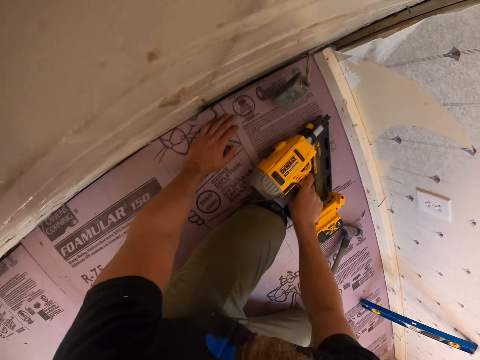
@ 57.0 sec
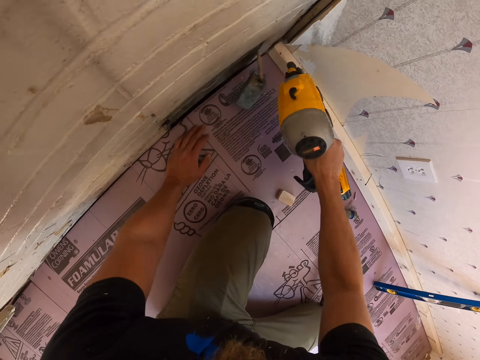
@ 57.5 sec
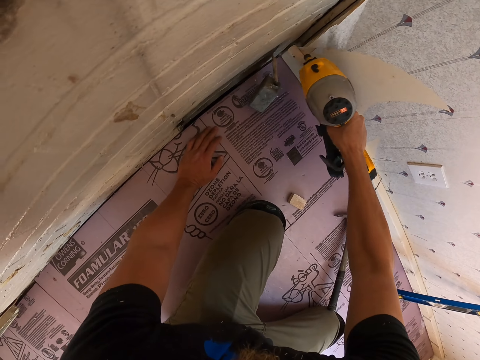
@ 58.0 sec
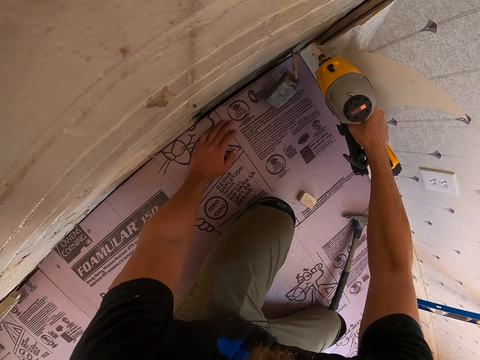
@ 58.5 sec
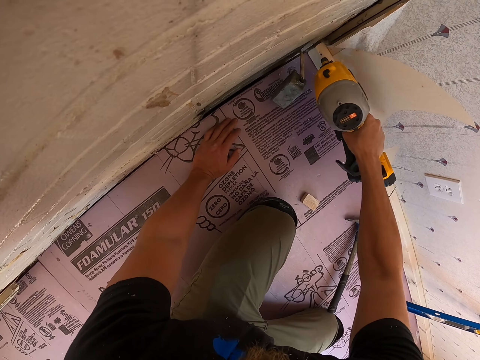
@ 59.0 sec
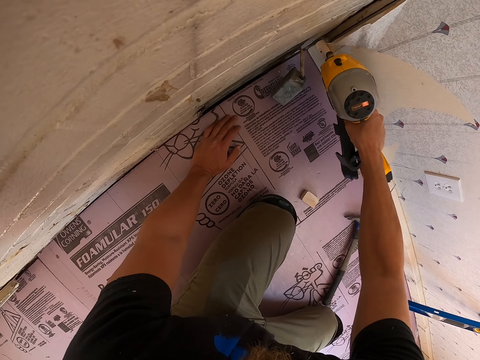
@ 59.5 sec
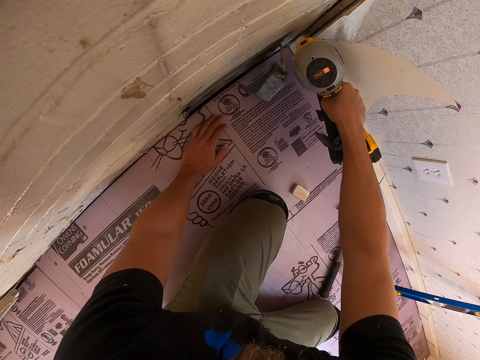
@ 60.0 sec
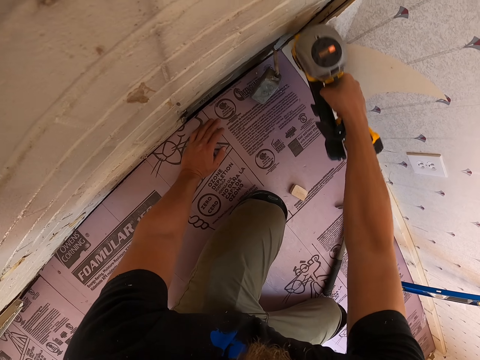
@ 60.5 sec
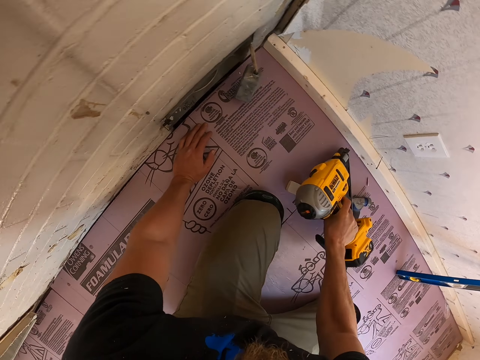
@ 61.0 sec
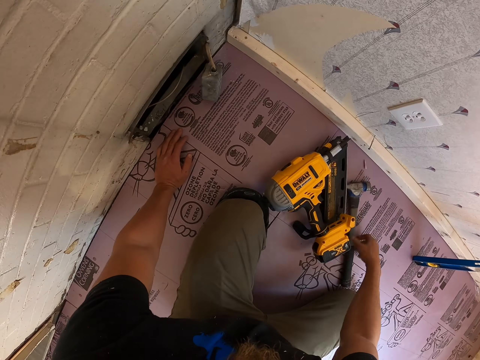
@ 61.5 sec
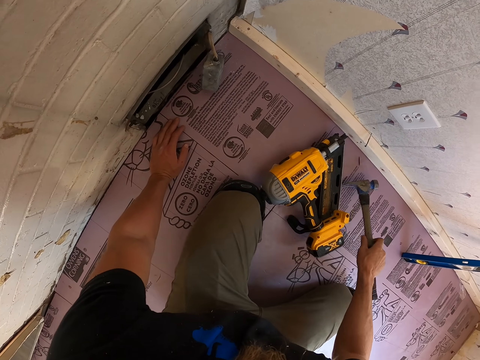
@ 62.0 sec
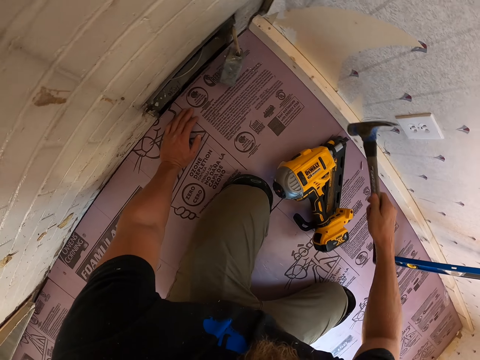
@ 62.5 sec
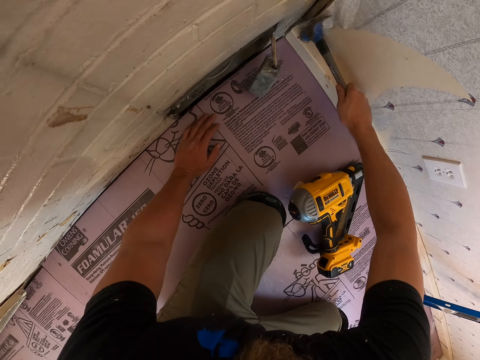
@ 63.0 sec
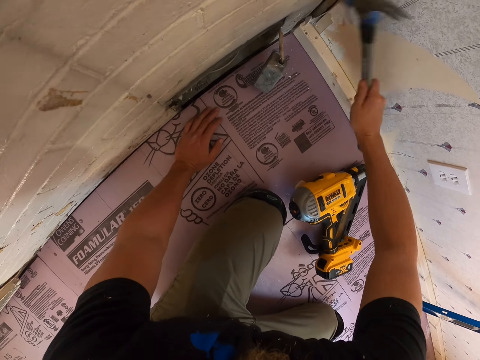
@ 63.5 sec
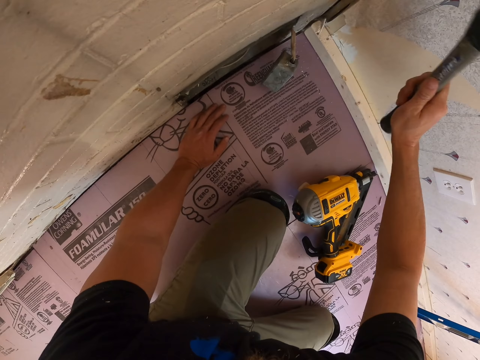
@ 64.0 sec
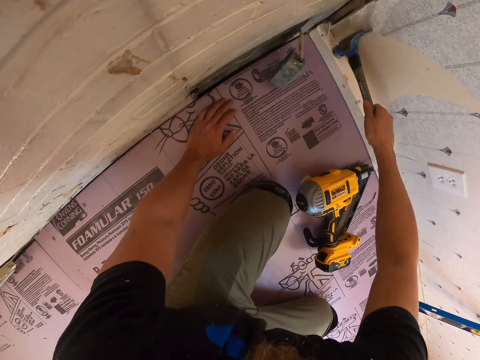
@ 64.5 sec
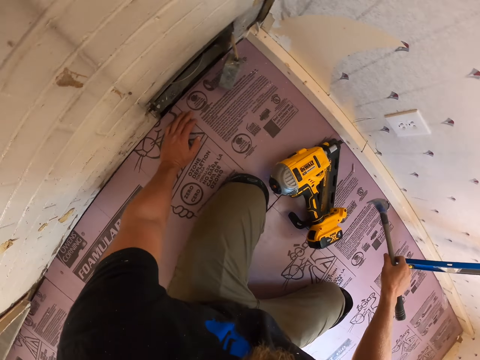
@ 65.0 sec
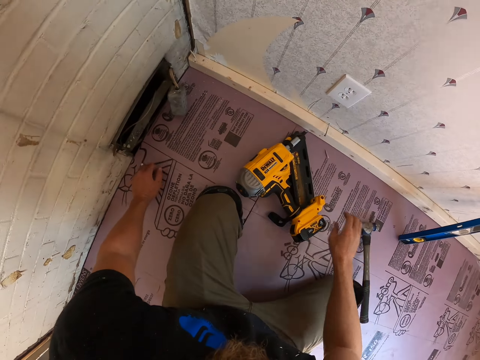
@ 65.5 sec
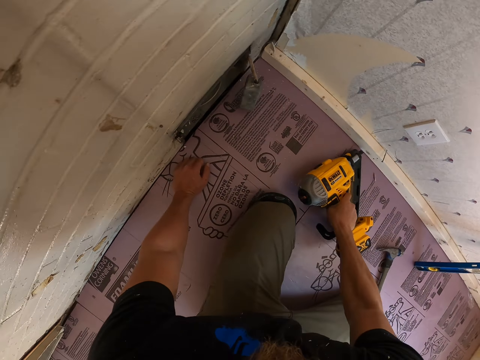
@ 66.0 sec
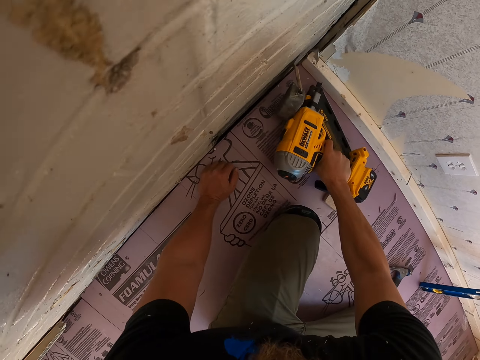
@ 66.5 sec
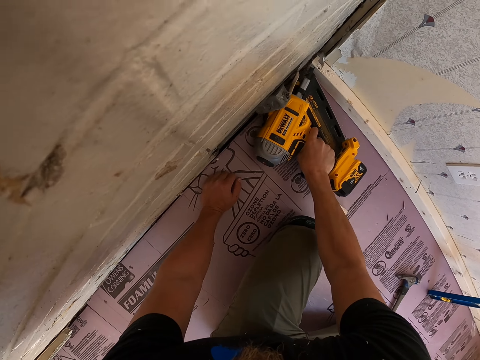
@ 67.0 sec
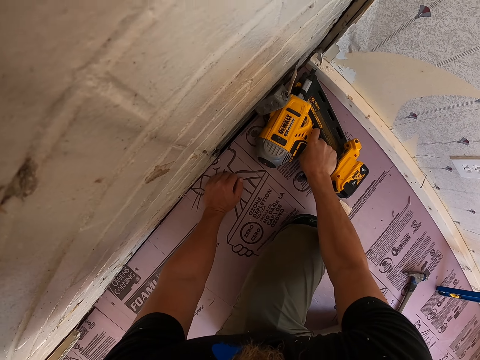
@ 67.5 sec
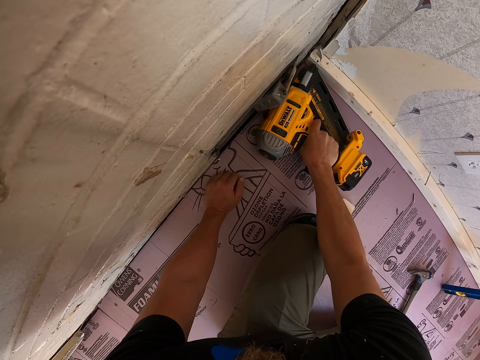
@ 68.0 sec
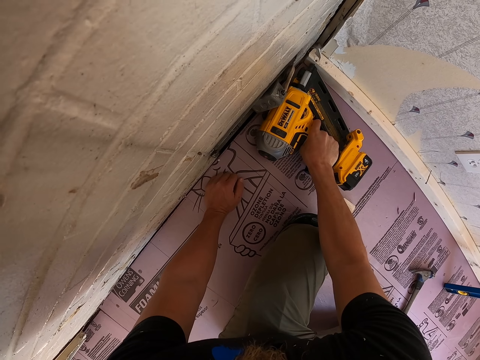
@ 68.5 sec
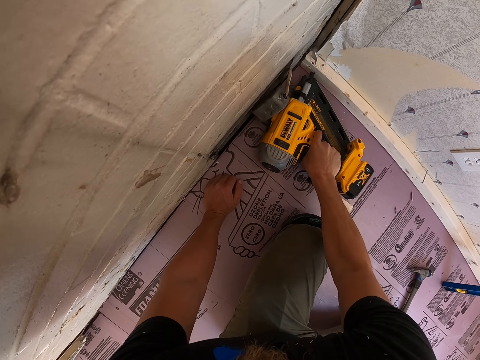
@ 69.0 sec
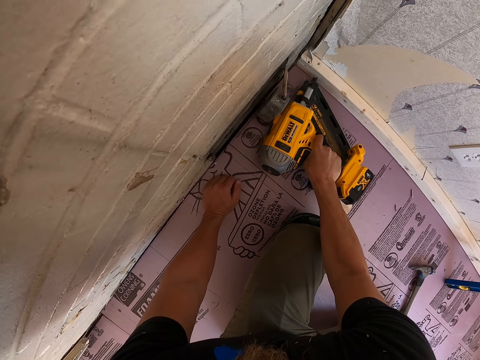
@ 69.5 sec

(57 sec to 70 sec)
The camera wearer puts the hammer down. They pick up the nail gun. They drive a nail in the wood. They place the nail gun on the floor. They pick up the hammer. They knock the nail and hit the wood. They drop the hammer. They pick up the nail gun. They drive a nail in the wood.

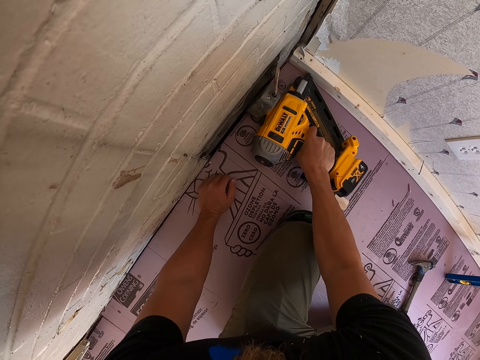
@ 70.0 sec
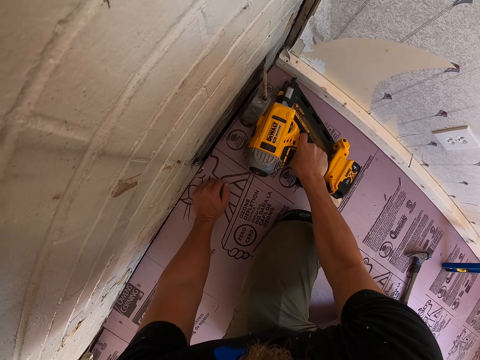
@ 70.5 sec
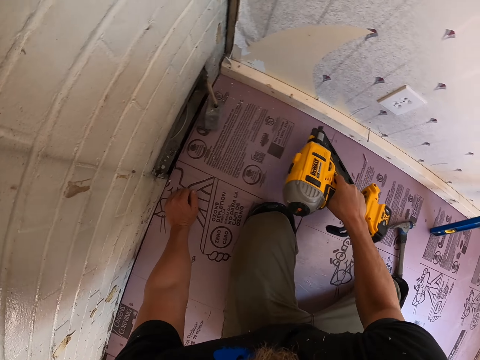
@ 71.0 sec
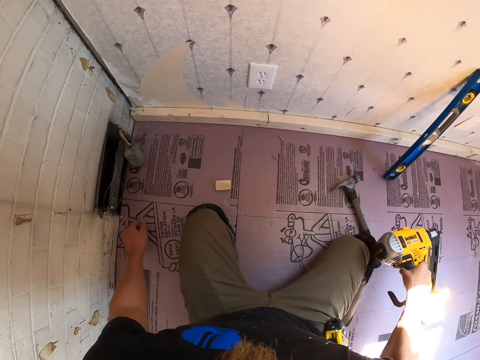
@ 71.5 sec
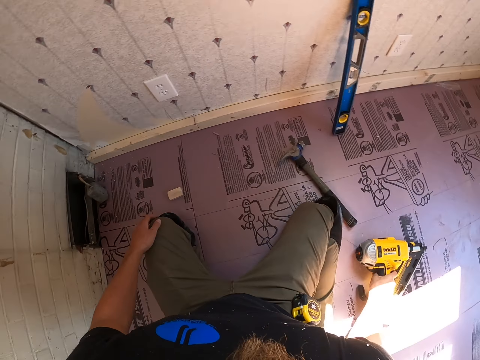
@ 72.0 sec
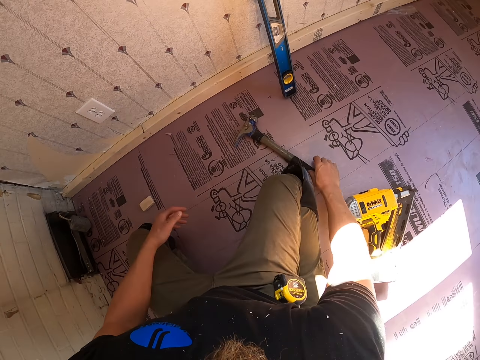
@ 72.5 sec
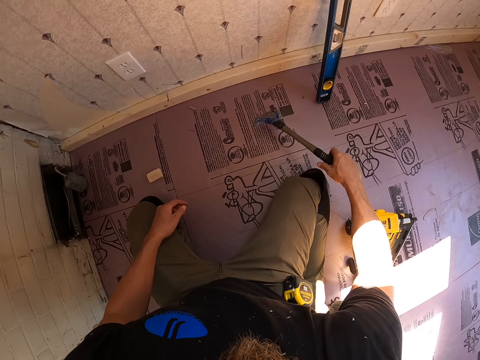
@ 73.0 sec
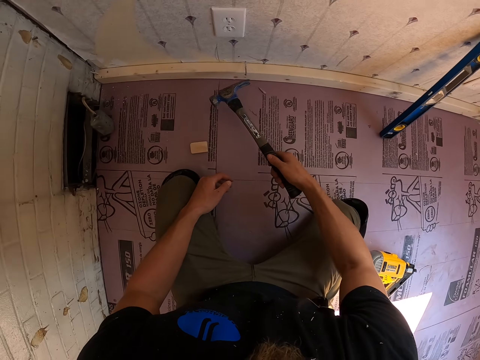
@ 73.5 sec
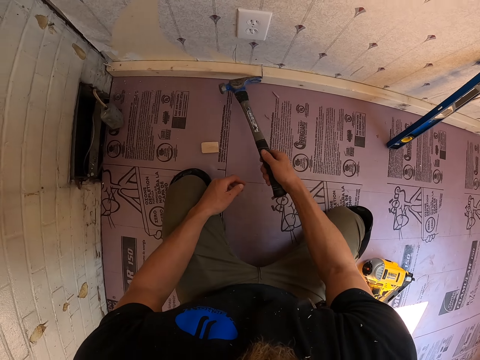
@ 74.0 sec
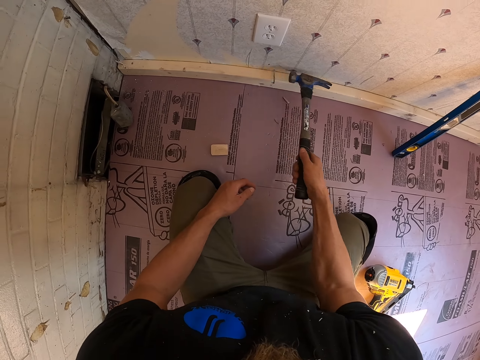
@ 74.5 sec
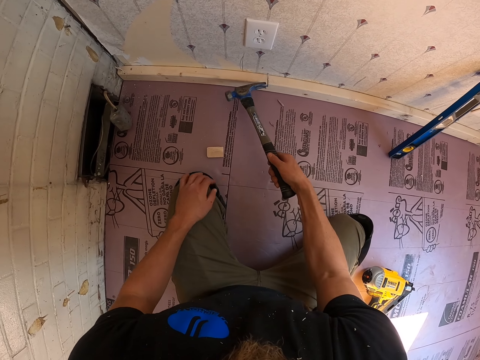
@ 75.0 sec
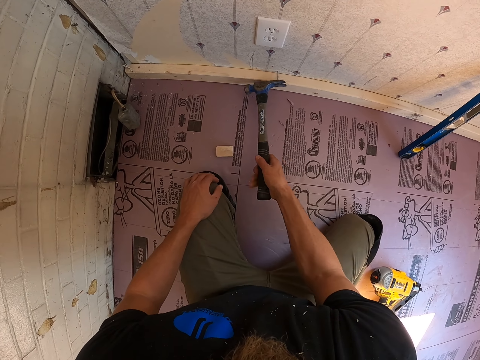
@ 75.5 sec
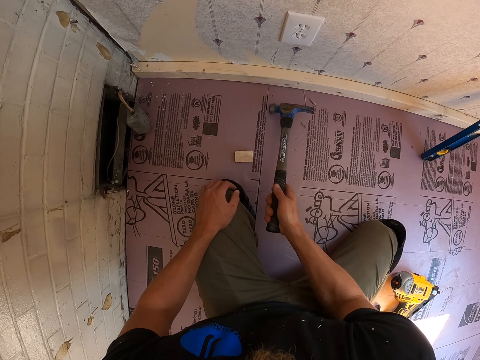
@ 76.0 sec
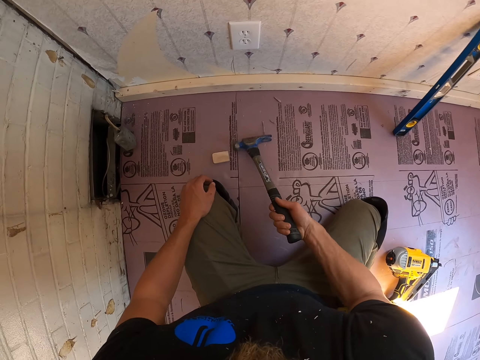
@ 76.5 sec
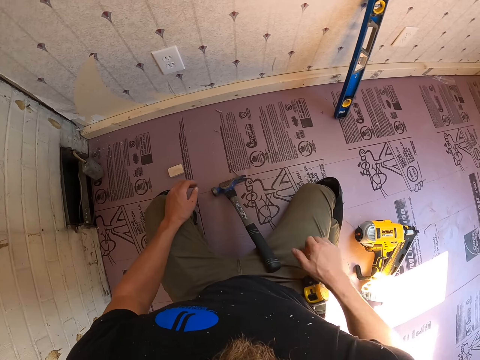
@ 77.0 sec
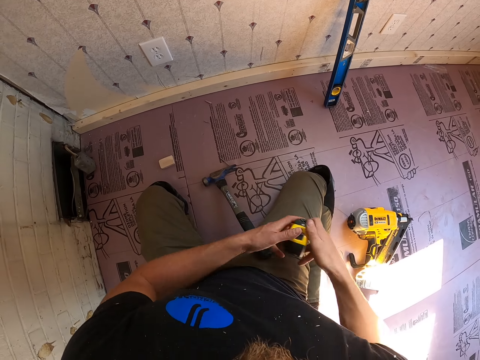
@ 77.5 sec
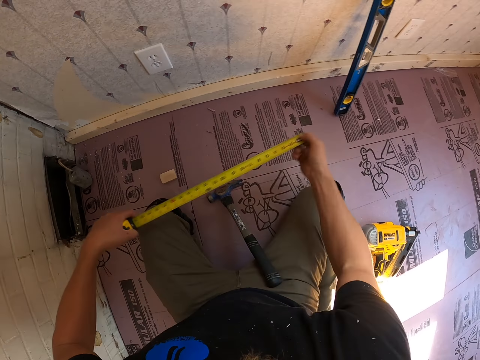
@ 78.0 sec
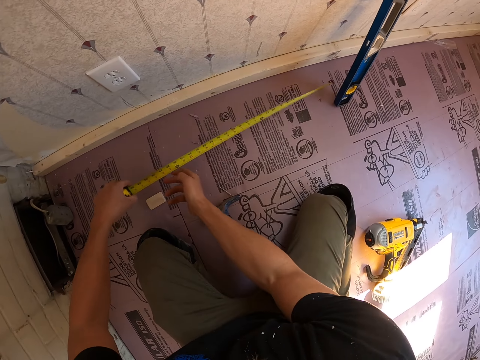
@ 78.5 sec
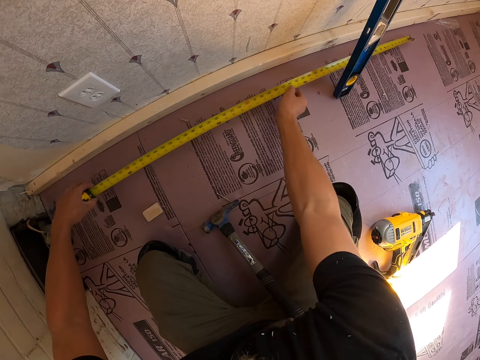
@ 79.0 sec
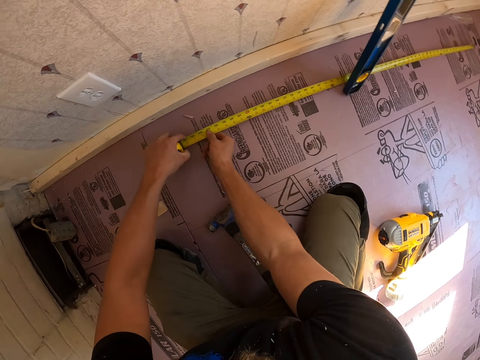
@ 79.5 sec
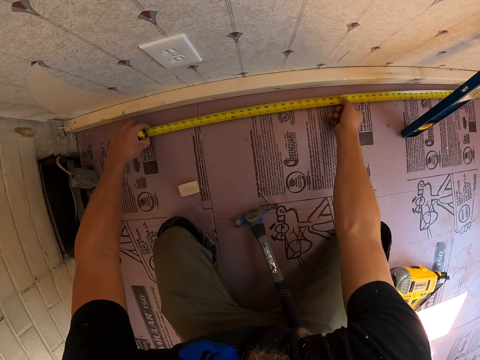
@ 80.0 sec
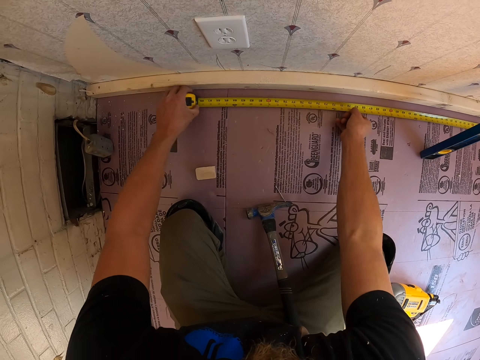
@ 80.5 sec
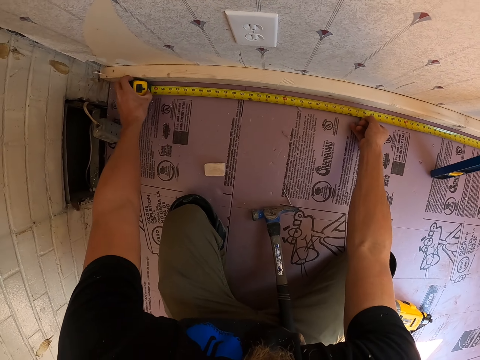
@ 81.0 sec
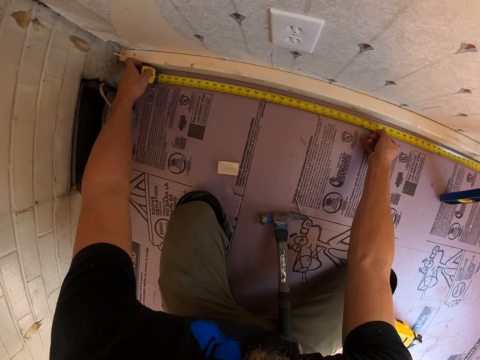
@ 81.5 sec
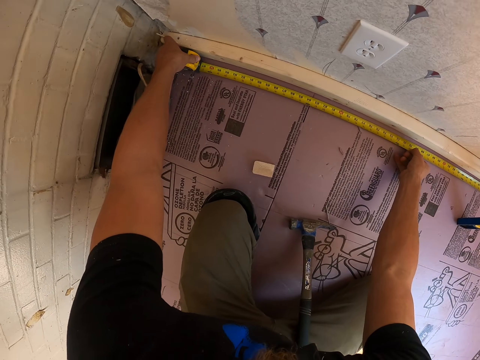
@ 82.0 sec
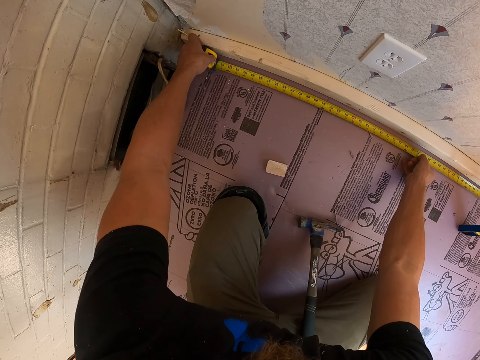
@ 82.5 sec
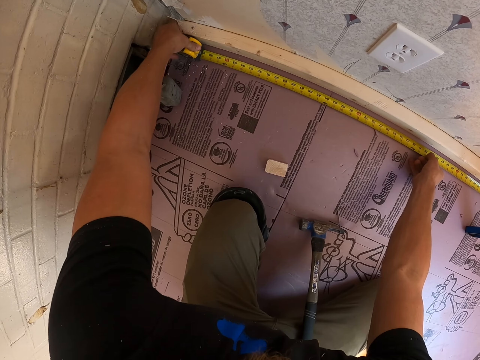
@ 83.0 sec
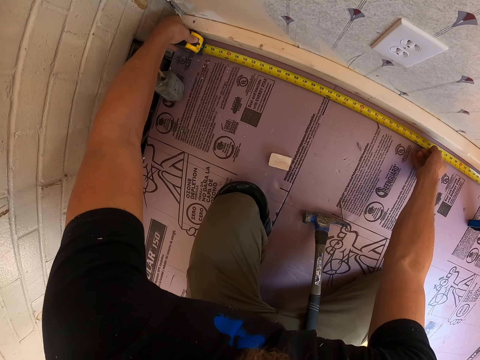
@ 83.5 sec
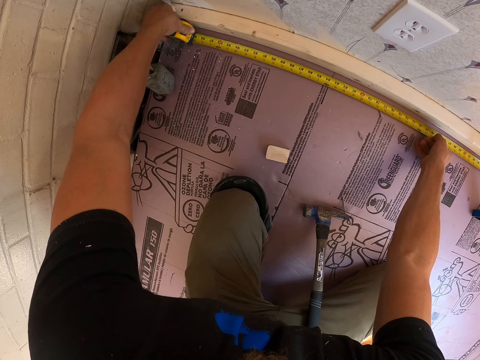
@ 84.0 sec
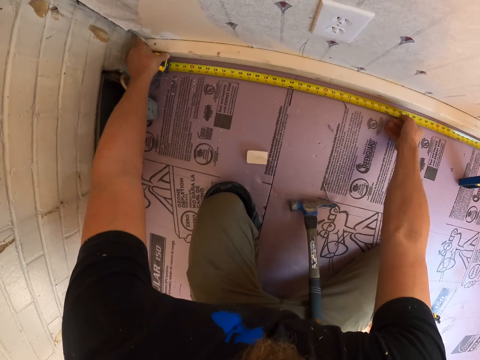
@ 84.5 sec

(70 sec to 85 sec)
The camera wearer places the nail gun on the floor. They pick up the hammer. They remove a nail. They drop the hammer on the floor. They pick up a tape measure. They measure the wood. They place the tape measure down.
